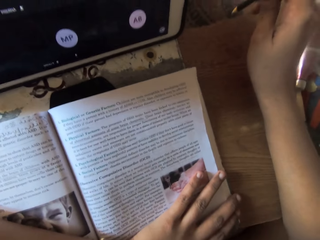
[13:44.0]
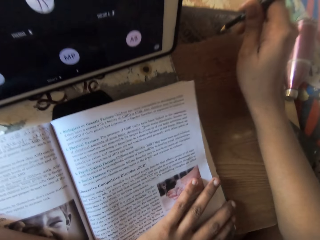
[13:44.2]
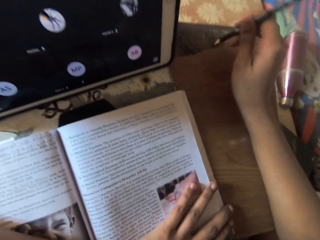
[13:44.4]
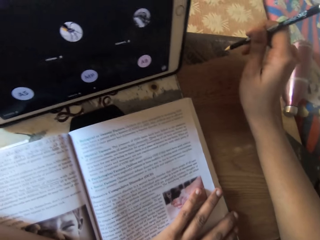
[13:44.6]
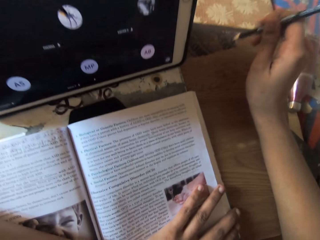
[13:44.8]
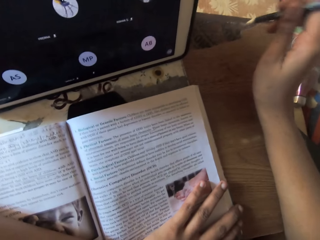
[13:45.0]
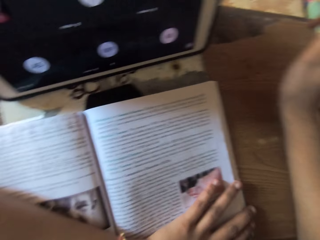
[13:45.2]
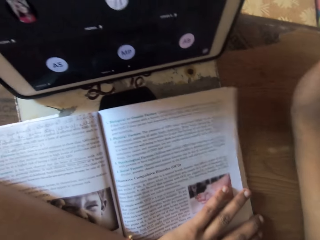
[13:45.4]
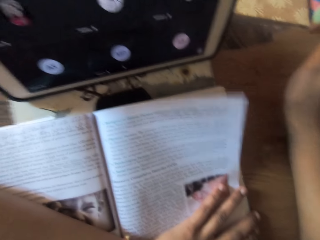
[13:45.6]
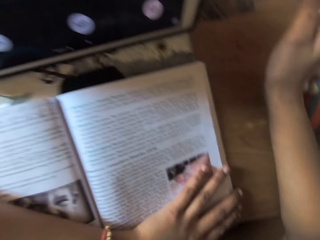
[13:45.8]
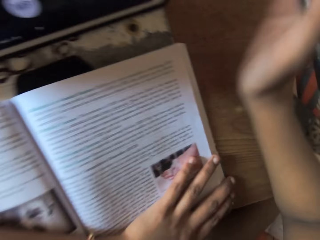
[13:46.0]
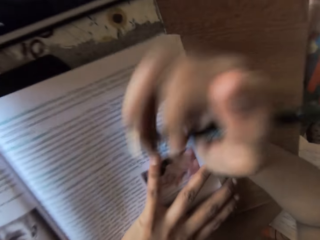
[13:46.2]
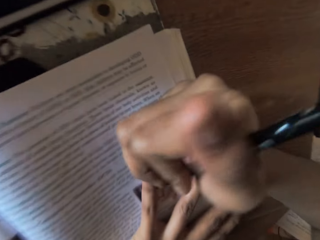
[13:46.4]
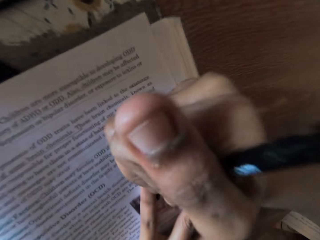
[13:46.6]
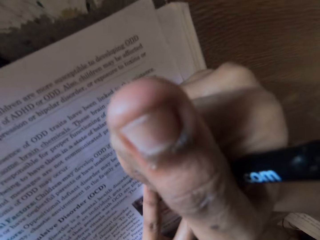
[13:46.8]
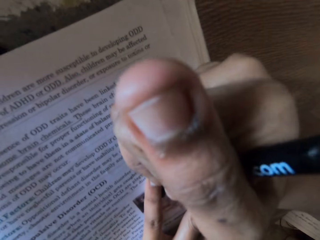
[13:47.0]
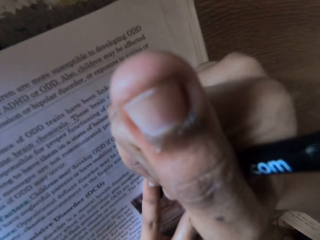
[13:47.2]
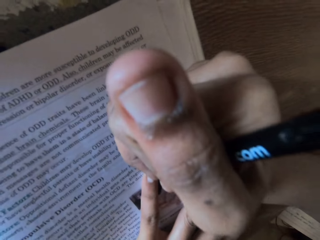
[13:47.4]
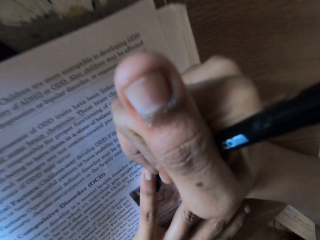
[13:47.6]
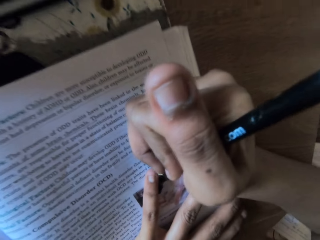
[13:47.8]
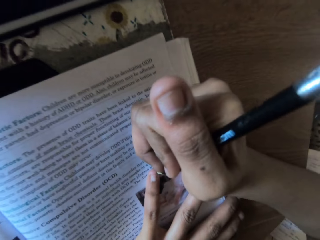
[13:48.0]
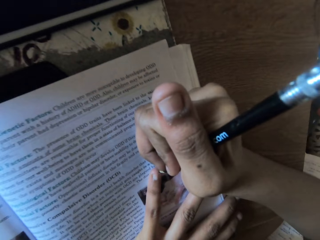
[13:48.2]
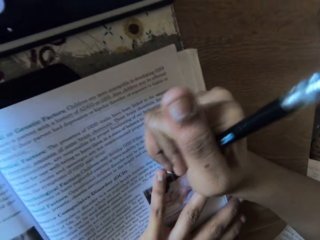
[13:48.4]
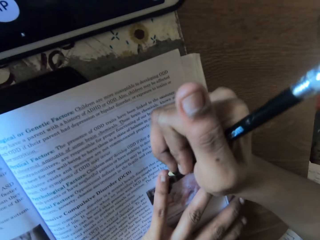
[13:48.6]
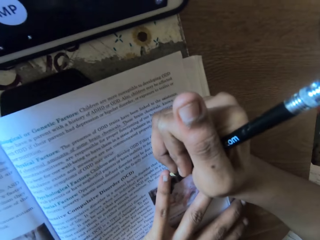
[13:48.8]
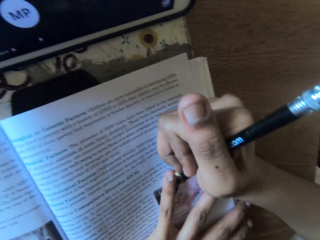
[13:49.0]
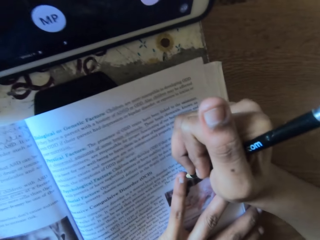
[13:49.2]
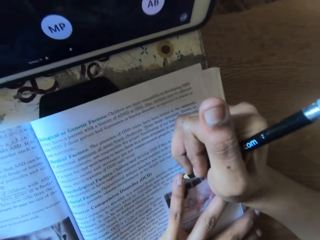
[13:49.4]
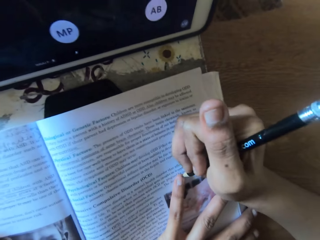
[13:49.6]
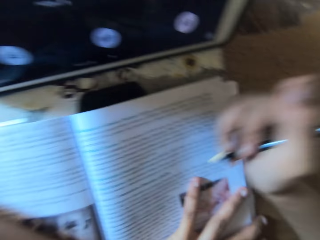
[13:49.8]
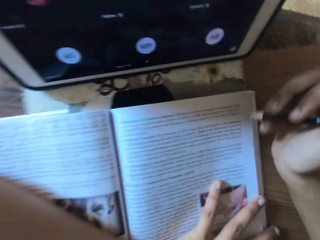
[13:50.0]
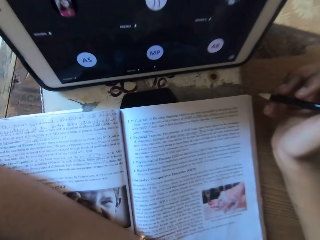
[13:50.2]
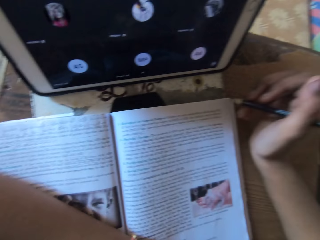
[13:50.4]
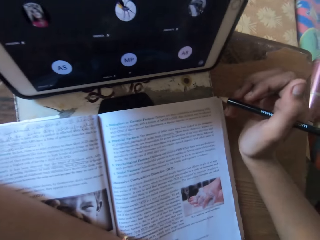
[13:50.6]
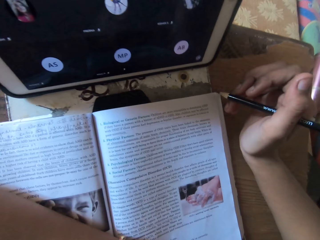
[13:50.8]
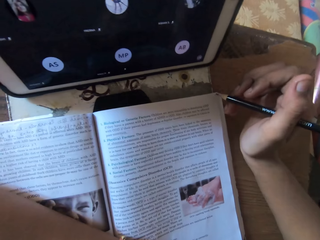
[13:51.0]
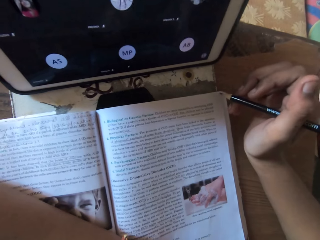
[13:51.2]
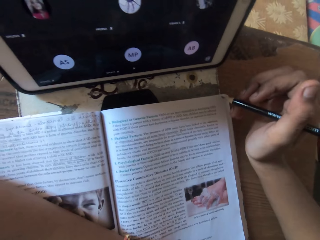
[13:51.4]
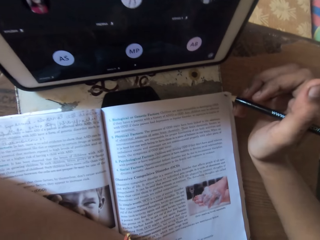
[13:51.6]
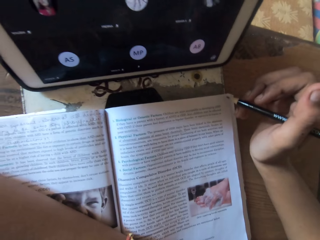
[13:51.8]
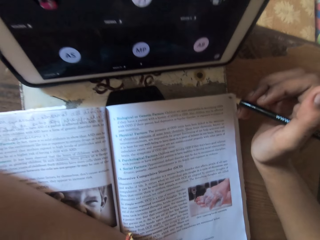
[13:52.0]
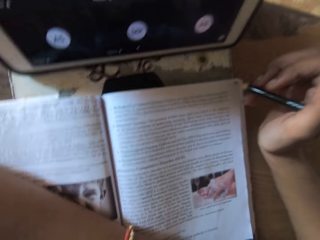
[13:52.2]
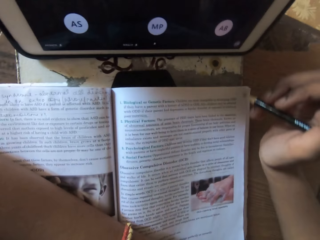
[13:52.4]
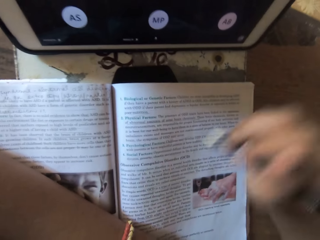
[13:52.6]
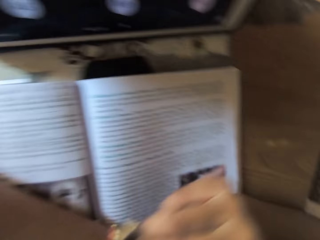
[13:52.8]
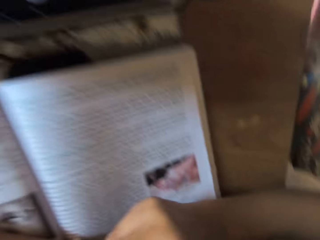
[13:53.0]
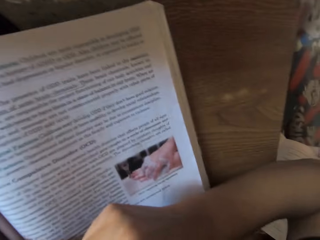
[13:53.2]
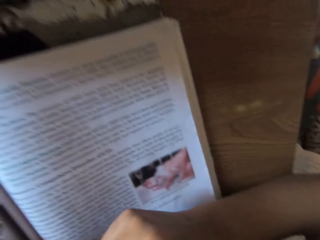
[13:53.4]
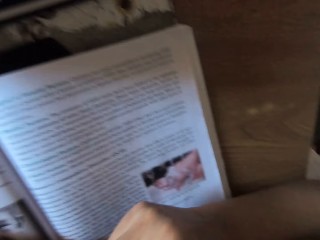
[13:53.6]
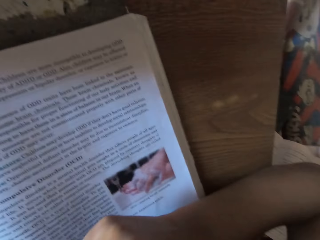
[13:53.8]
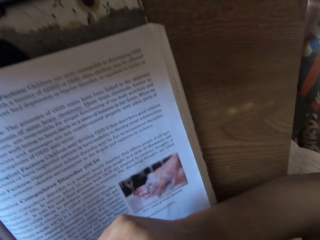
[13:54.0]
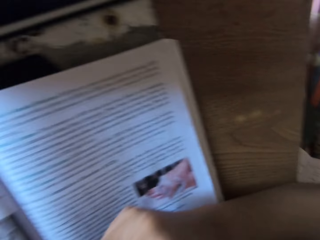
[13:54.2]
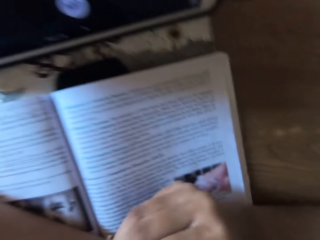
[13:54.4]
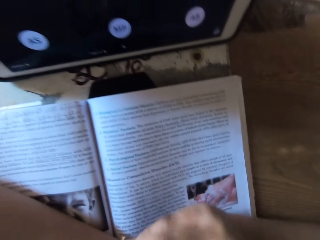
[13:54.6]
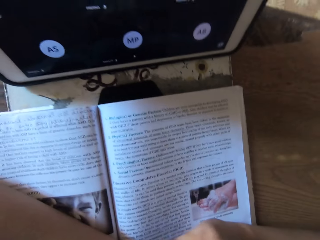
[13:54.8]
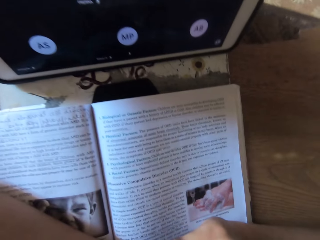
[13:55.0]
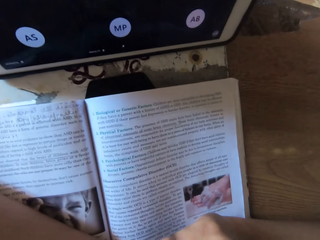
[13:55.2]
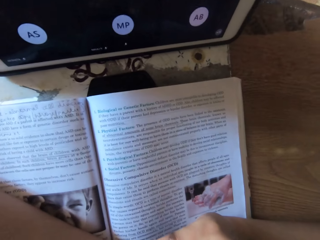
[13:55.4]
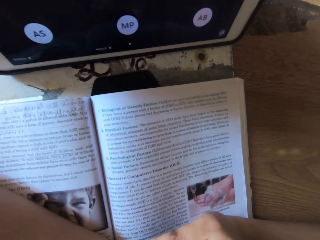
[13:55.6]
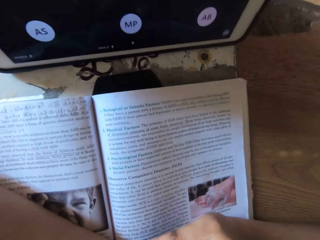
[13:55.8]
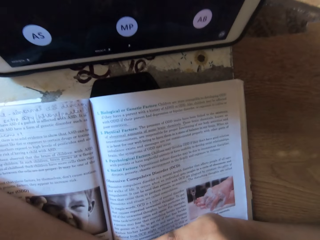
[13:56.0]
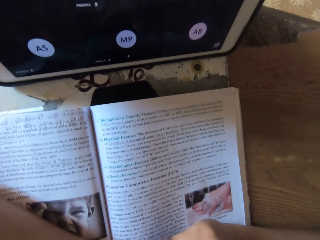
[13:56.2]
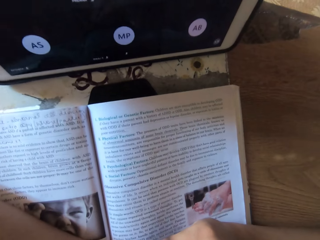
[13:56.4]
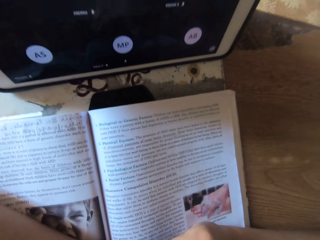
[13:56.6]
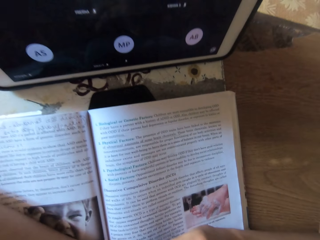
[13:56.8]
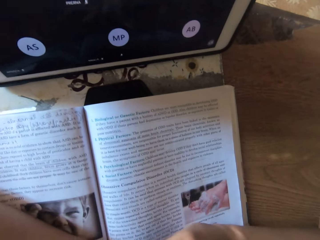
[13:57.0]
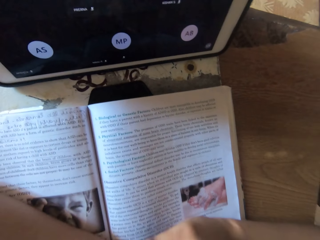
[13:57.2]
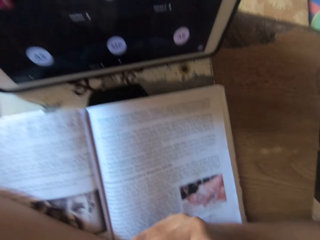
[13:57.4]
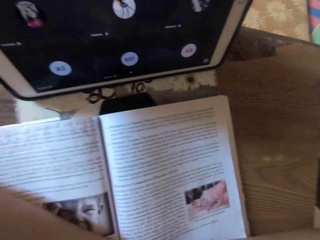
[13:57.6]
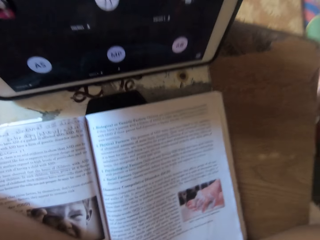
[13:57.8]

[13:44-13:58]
The camera wearer places her right hand on the book on the table. She shades her left pinky finger nail on the book with the pencil in her right hand. She removes her right hand from the book on the table. She moves her left hand on the book on the table. She moves her right hand on the table. She puts her hands together on the book. She stares at the book.

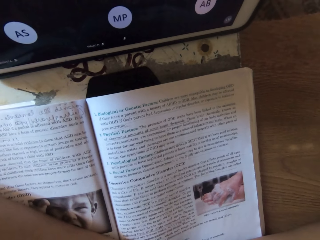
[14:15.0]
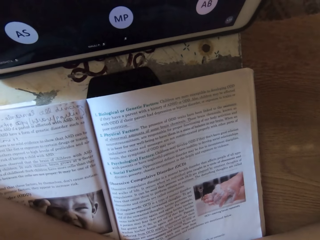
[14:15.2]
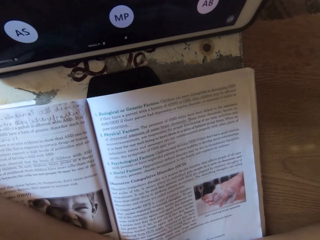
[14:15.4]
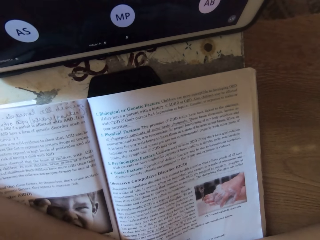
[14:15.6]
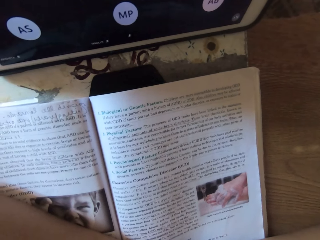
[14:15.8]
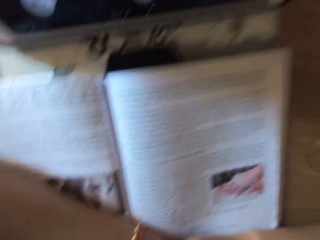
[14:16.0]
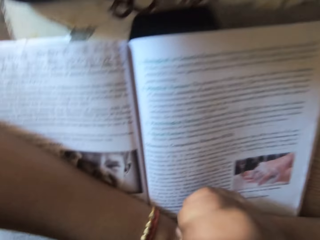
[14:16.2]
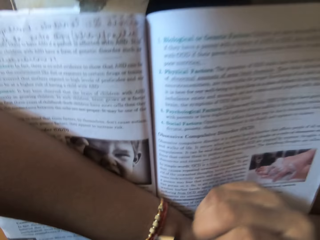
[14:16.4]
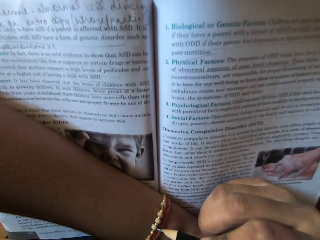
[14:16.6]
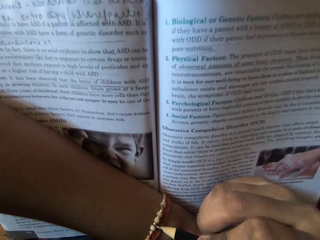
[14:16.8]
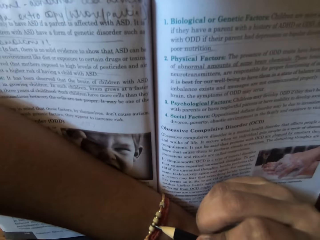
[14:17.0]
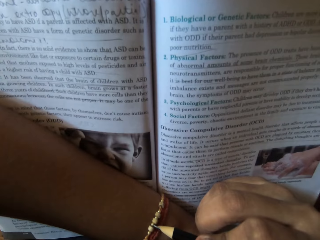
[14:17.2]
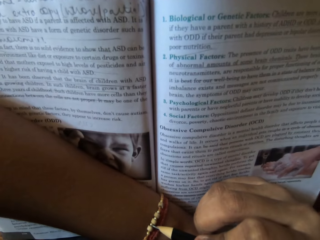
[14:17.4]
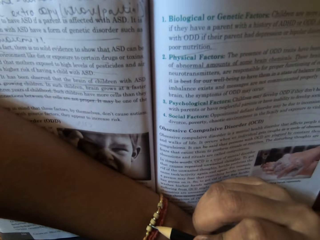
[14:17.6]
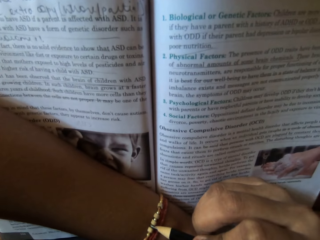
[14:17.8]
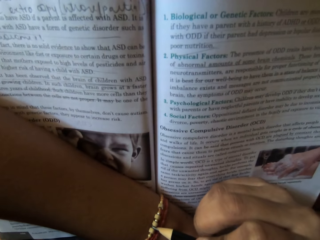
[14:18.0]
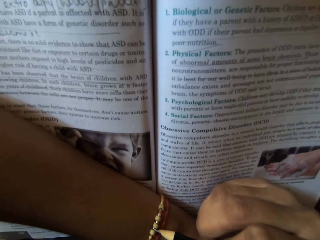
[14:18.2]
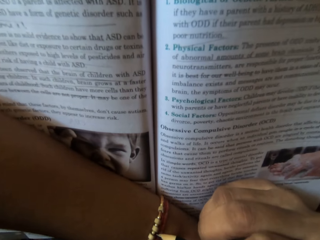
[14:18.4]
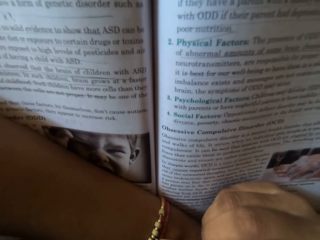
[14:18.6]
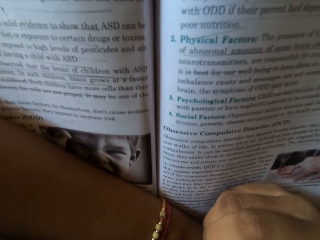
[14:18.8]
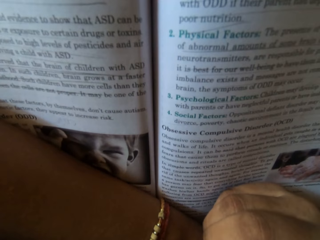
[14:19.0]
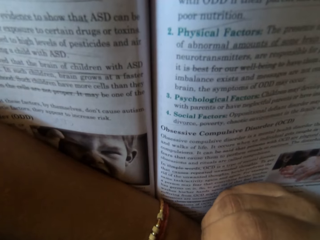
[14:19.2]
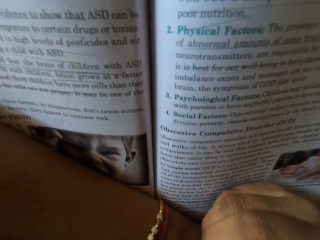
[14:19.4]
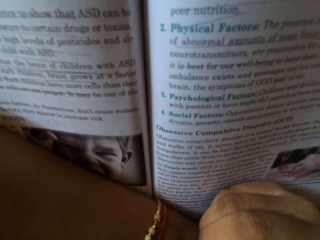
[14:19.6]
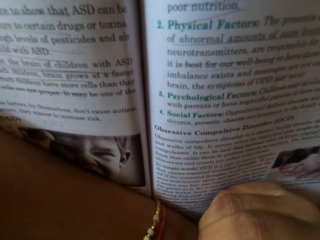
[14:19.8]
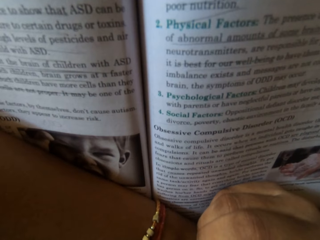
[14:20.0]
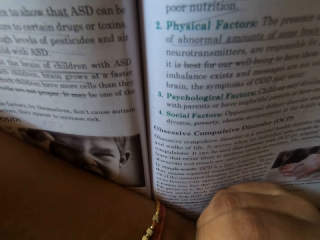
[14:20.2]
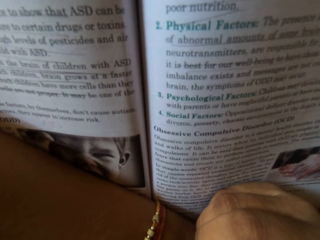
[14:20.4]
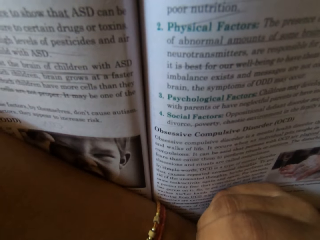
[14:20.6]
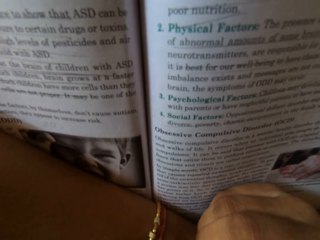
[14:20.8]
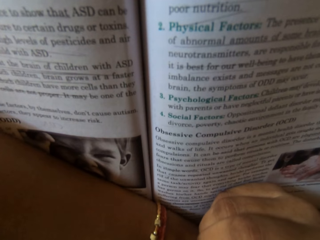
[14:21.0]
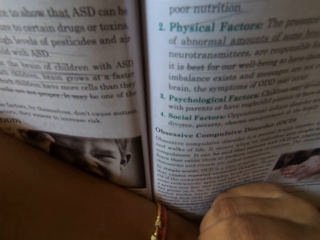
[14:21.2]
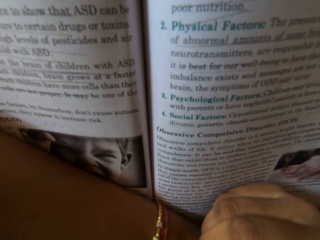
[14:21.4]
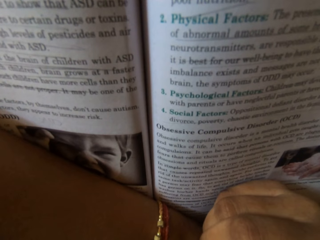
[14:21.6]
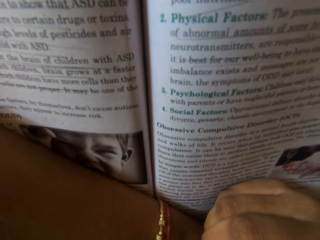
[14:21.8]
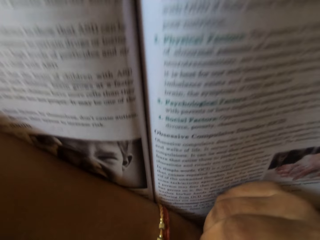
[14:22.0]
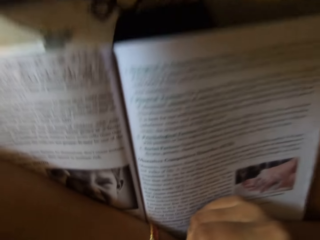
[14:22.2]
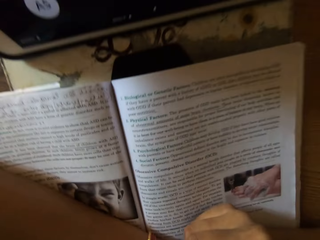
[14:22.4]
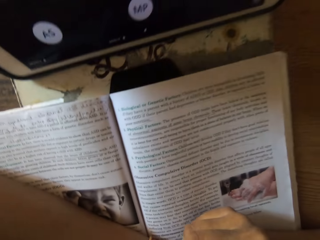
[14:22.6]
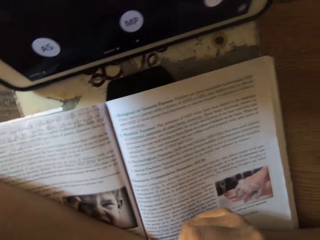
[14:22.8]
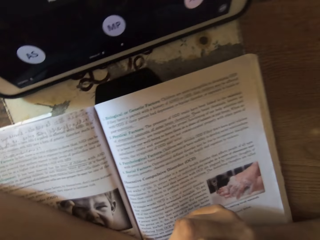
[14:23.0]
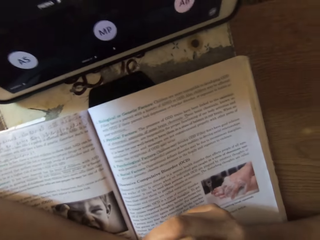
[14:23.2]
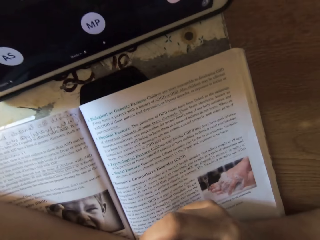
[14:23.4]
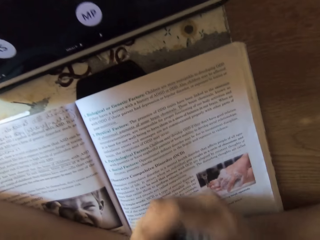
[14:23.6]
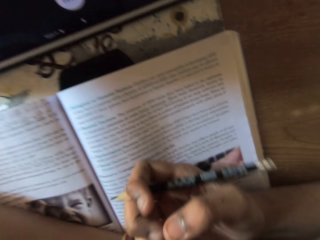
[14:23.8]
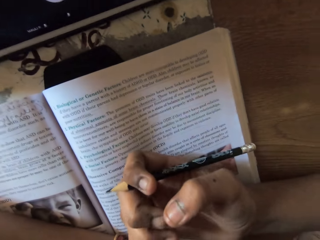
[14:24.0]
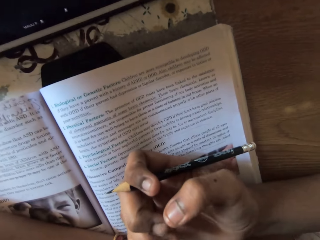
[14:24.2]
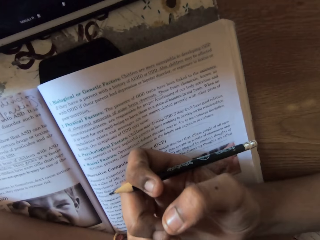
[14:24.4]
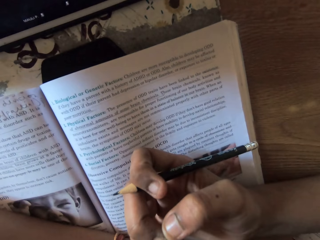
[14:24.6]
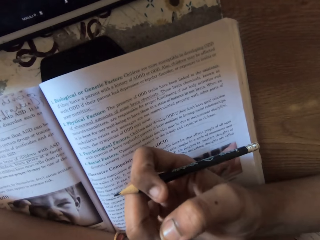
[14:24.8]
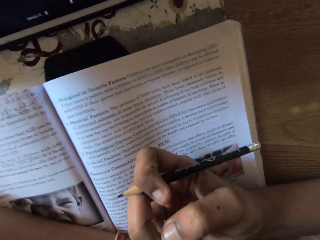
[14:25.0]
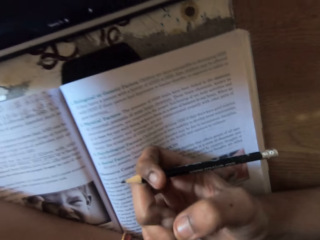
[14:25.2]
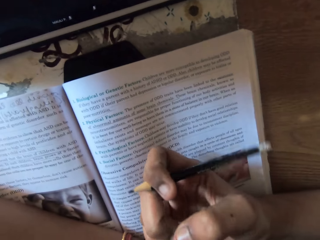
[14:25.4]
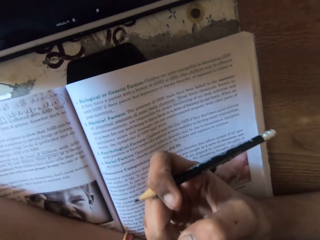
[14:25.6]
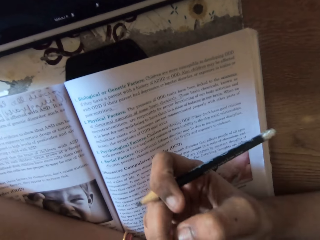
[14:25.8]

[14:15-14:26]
The camera wearer shades a wrist band on her left hand with the pencil in her right hand. She picks on her nails.
